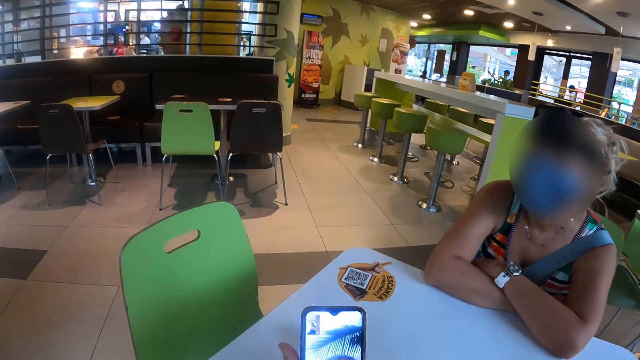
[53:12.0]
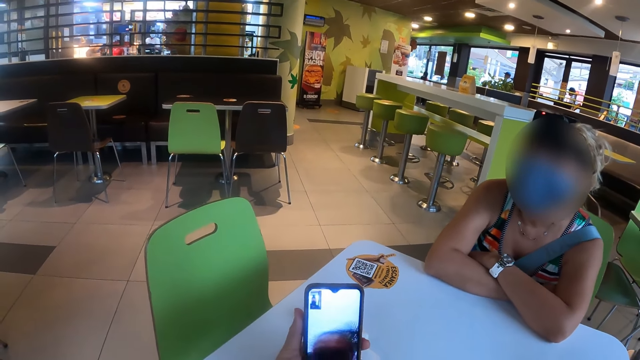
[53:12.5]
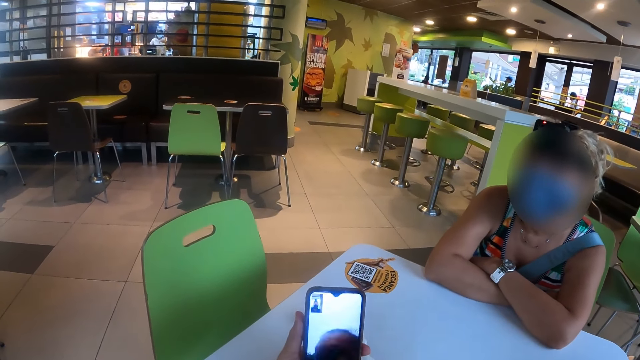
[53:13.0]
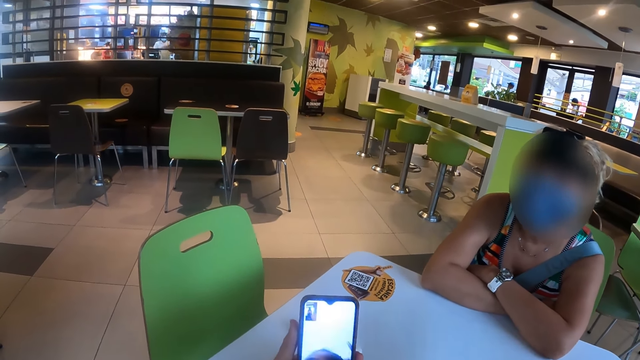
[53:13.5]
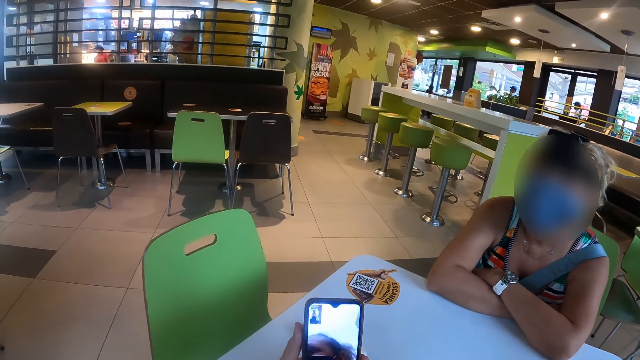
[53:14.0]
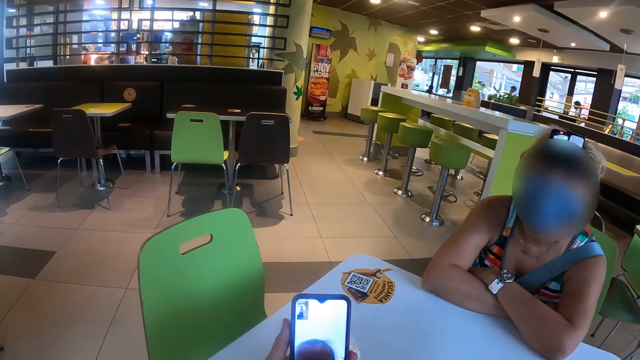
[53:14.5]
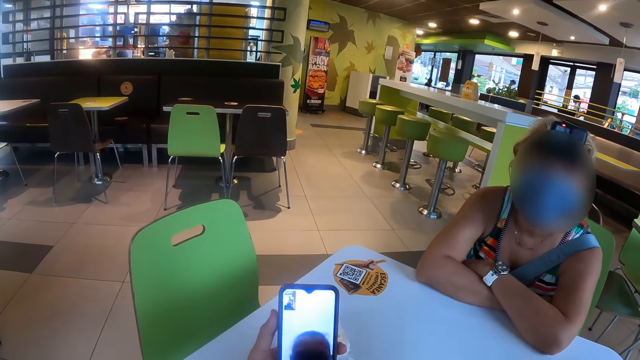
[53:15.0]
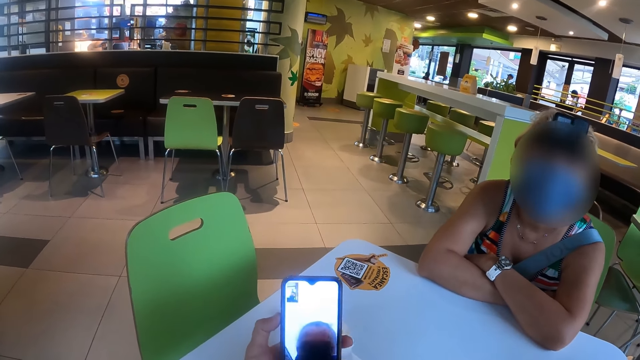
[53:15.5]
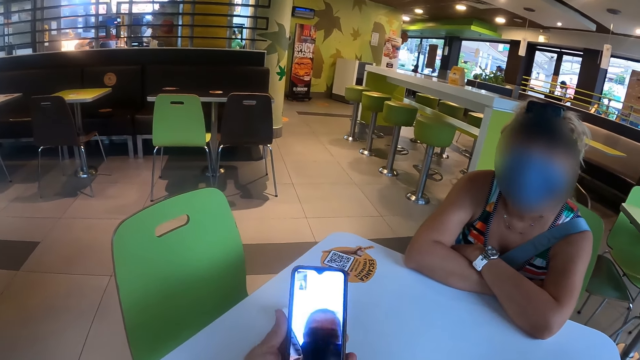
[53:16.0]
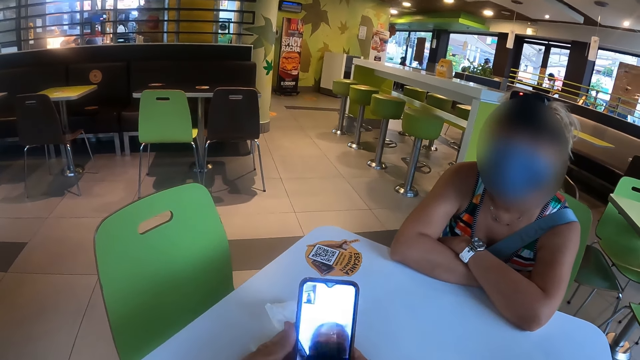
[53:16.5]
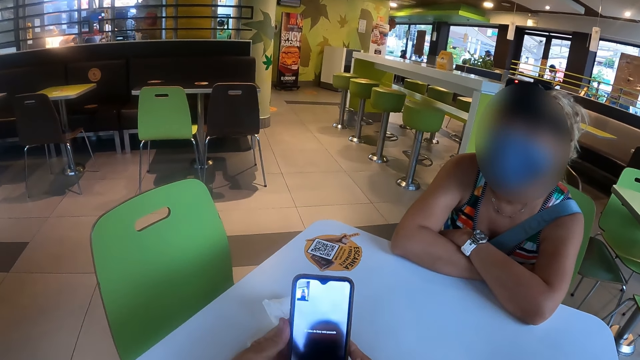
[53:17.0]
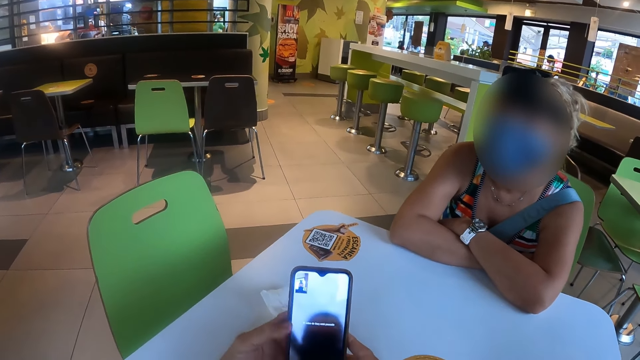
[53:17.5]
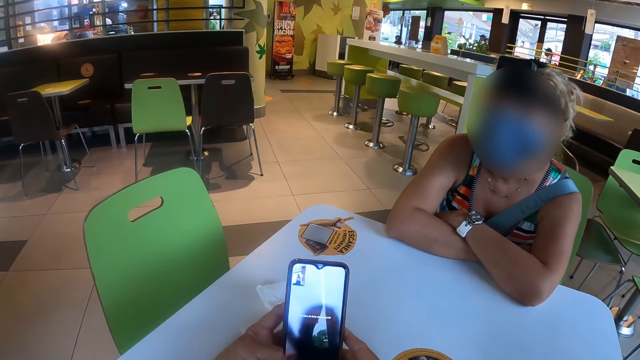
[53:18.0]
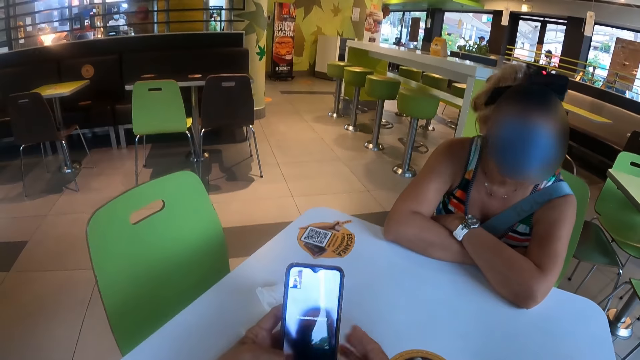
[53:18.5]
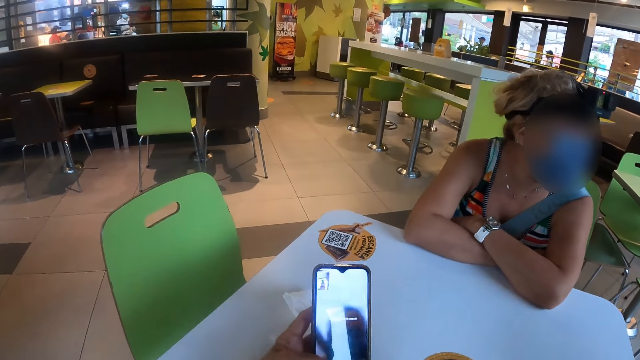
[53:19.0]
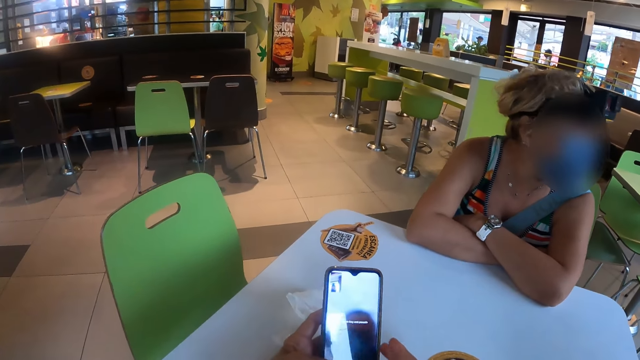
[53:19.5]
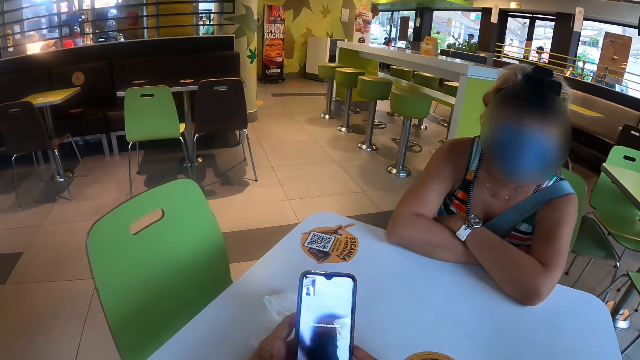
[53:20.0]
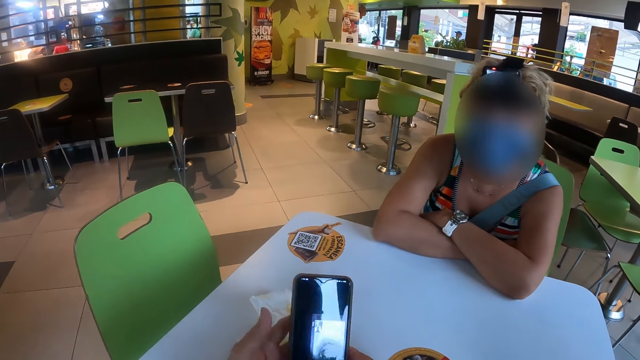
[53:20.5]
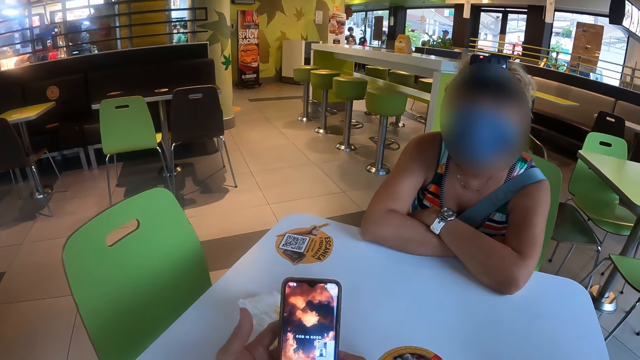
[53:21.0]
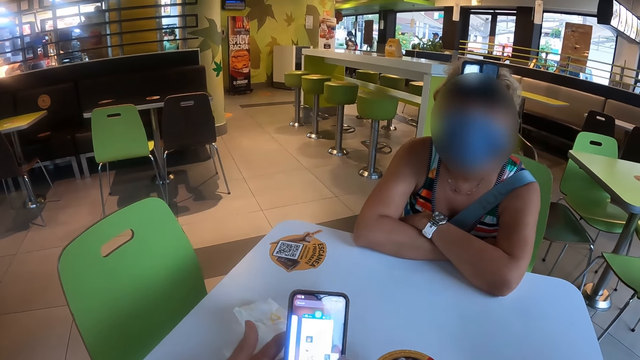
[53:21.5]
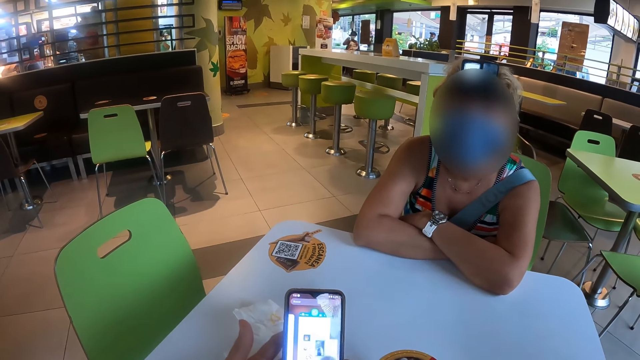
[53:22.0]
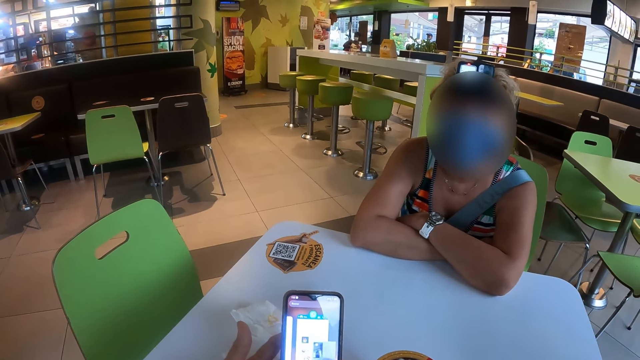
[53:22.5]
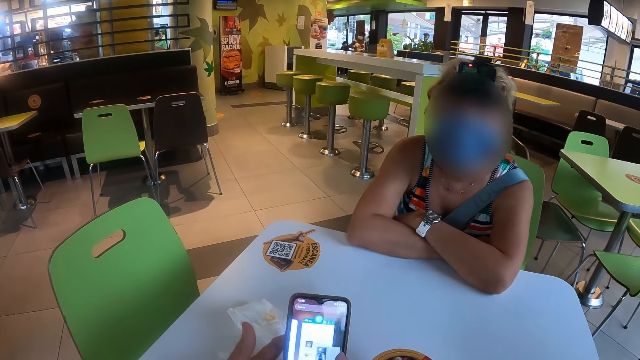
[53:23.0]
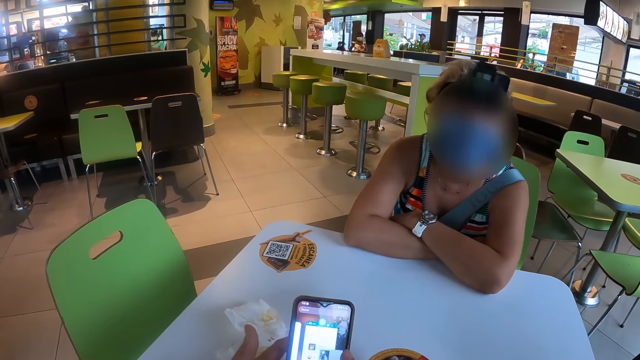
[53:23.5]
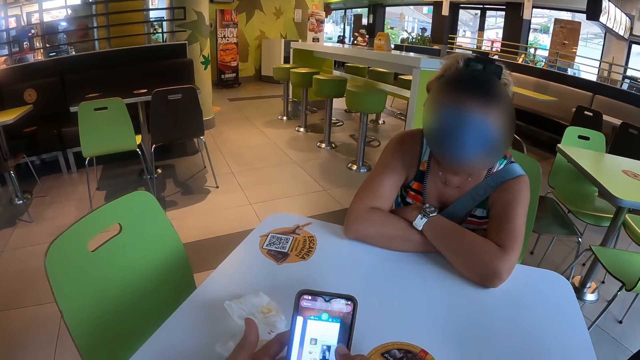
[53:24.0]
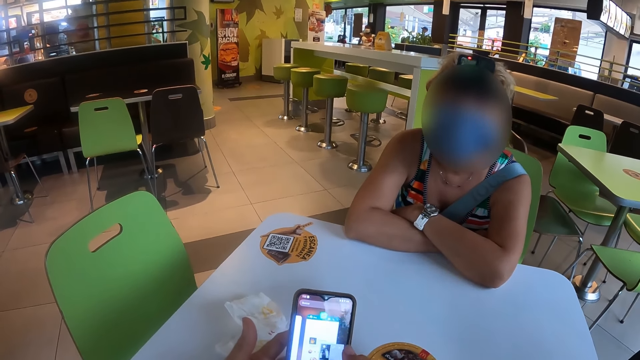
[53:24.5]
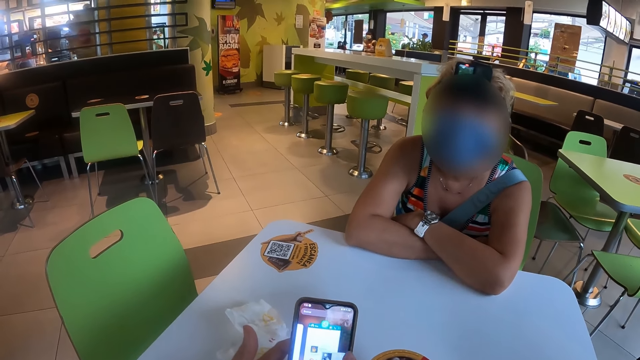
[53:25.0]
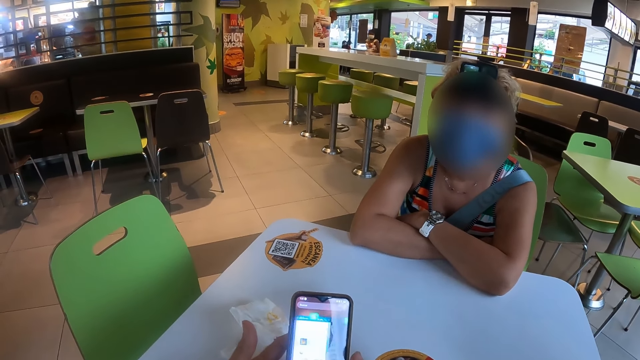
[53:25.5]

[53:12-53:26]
The camera wearer ends the video call. They navigate through the phone.

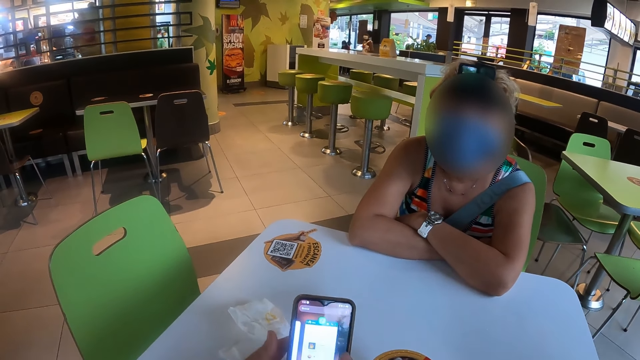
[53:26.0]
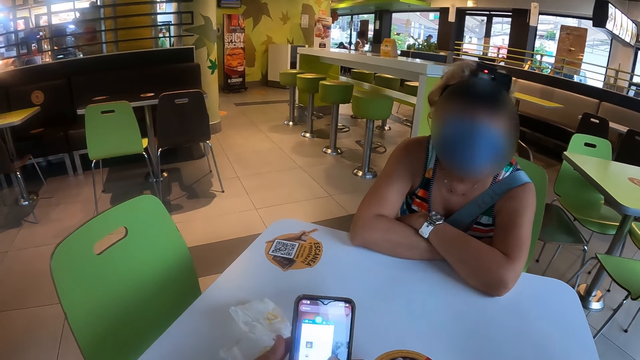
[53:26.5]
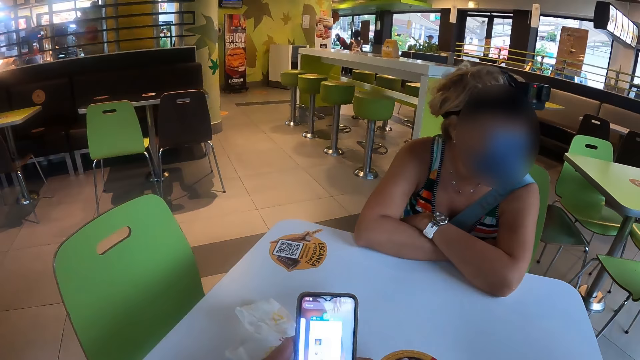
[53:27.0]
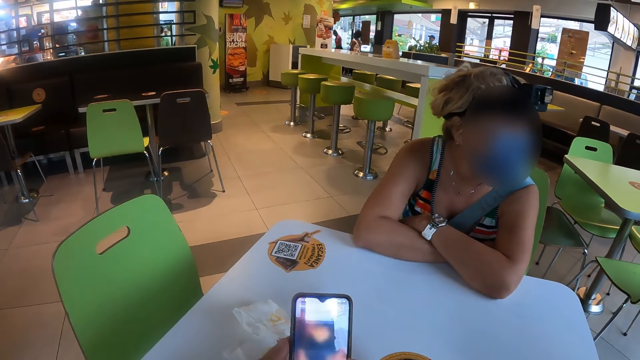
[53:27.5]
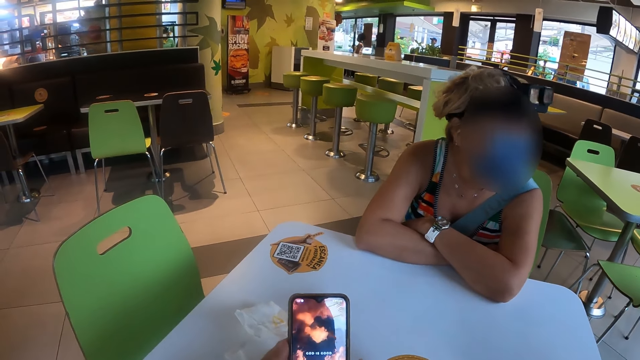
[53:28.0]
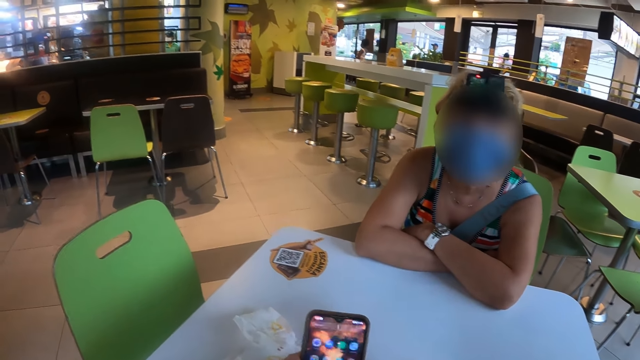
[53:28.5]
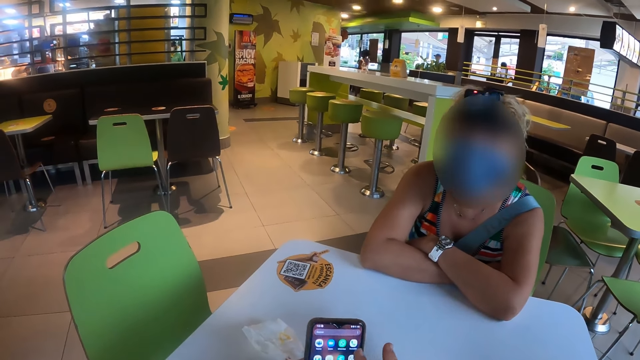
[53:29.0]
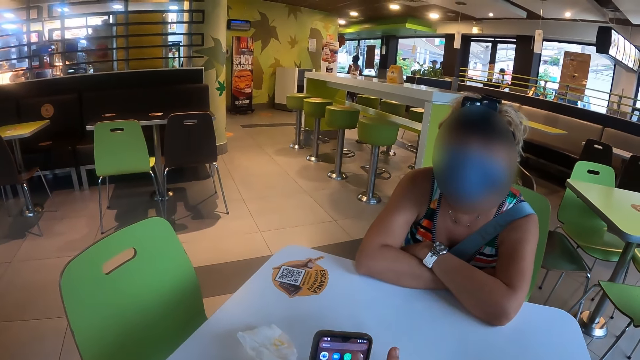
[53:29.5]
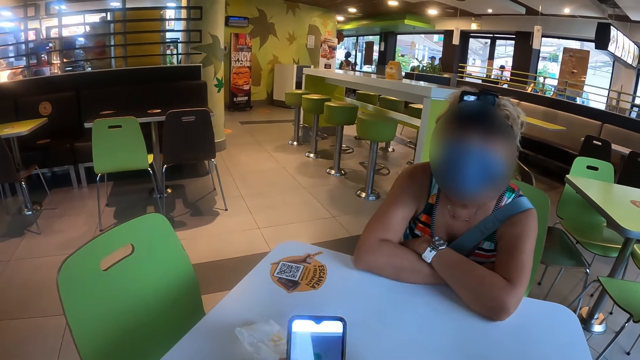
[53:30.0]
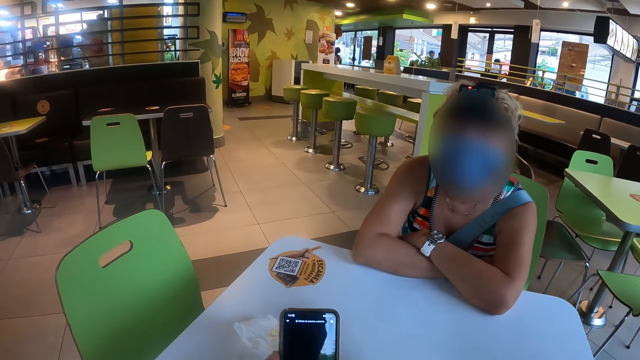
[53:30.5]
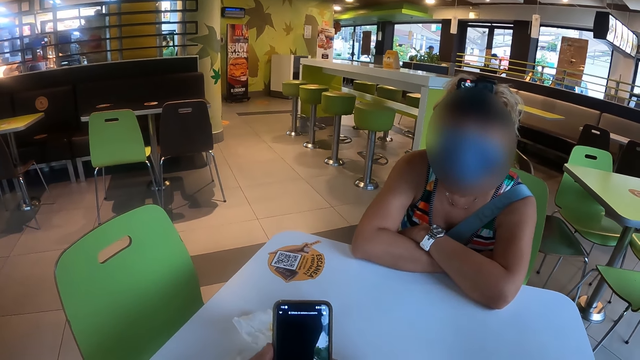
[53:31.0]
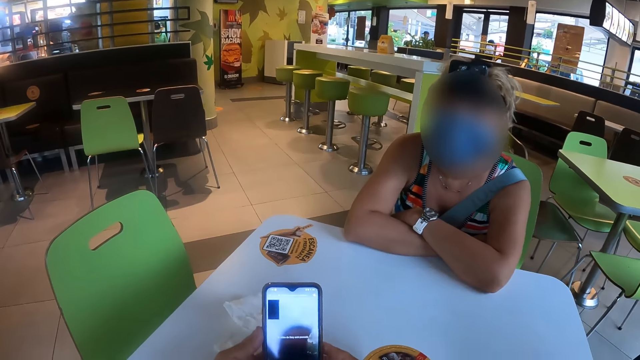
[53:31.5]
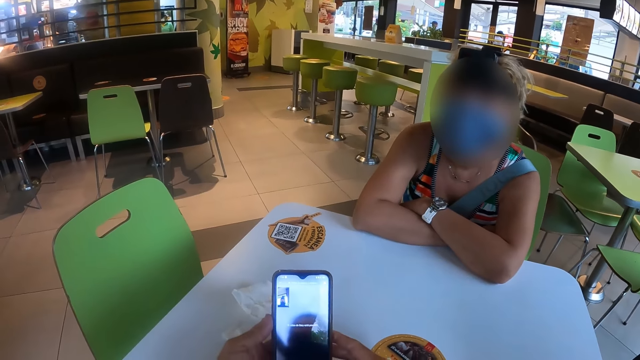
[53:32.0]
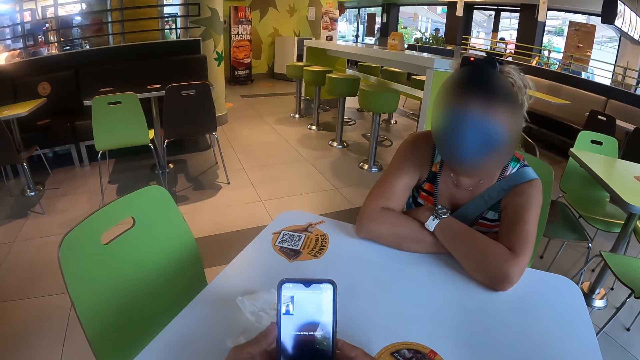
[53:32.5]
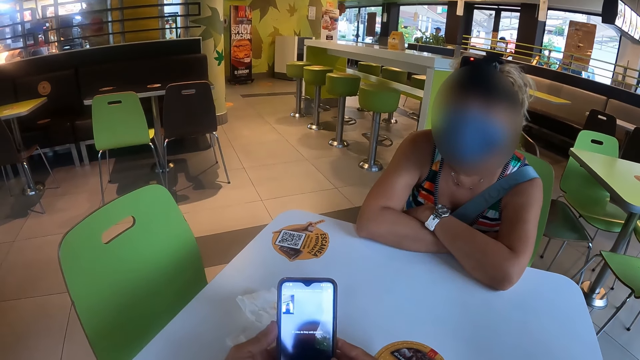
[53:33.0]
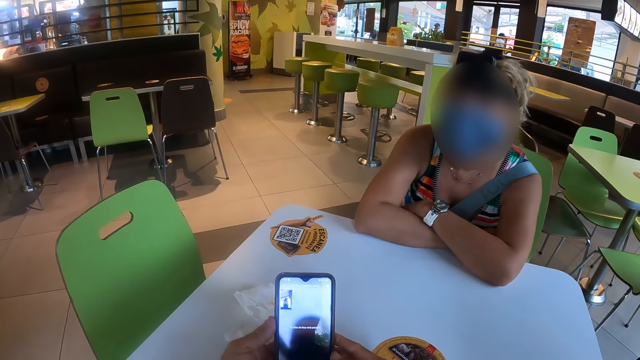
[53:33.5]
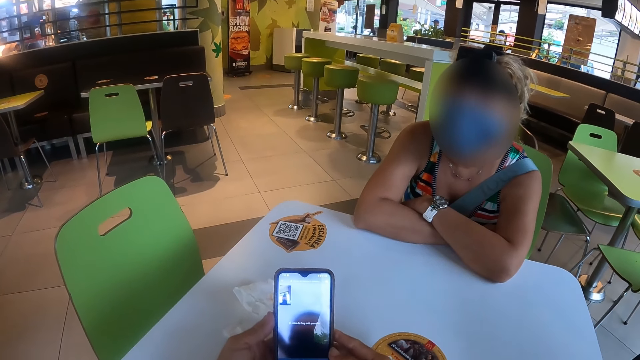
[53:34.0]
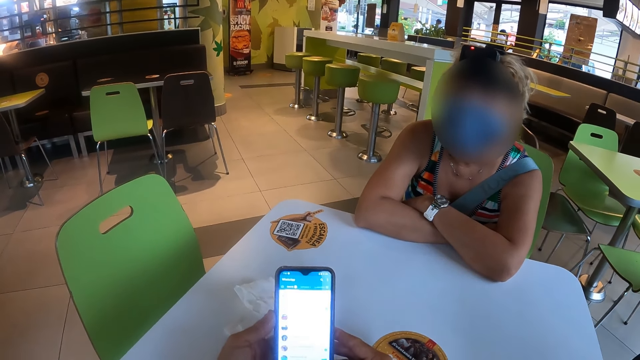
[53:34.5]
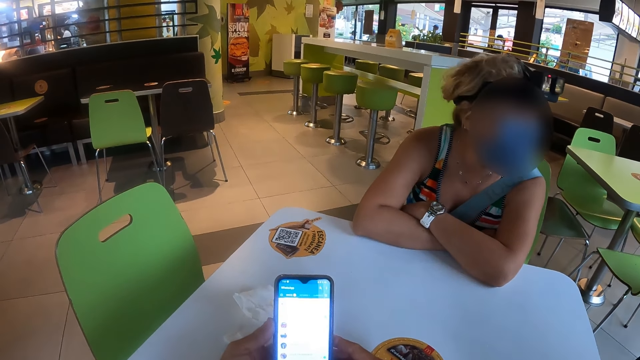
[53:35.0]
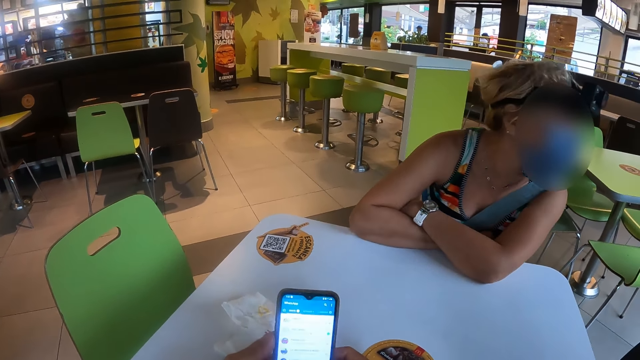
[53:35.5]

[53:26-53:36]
The camera wearer looks at the phone.
